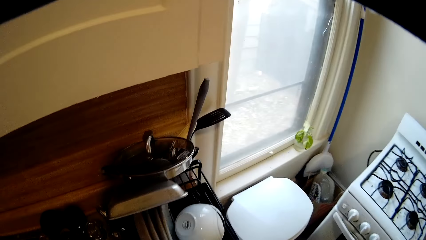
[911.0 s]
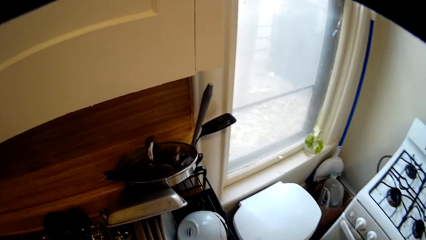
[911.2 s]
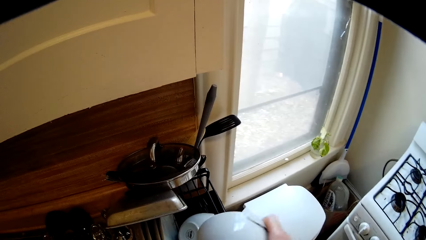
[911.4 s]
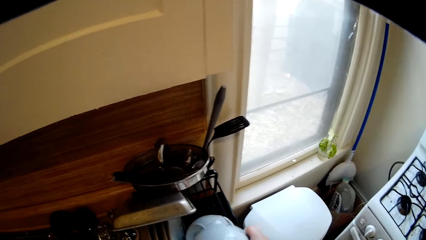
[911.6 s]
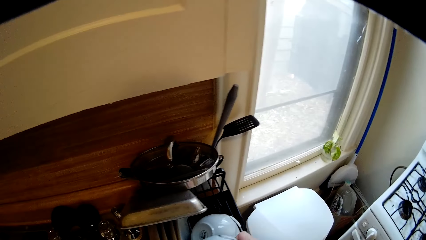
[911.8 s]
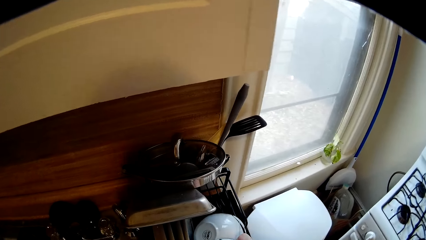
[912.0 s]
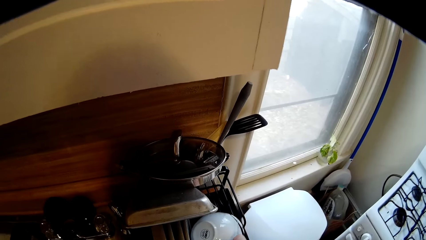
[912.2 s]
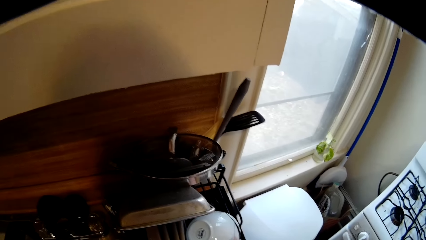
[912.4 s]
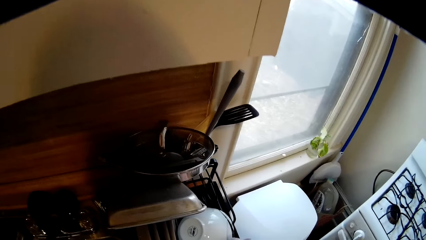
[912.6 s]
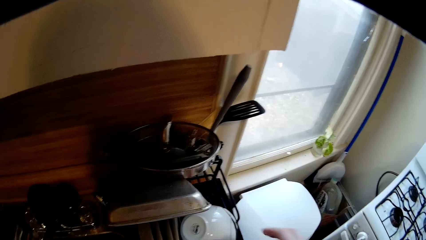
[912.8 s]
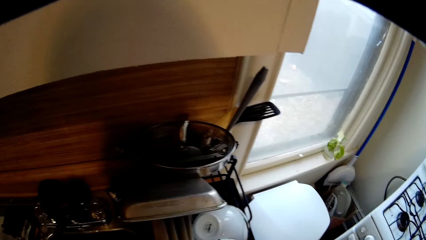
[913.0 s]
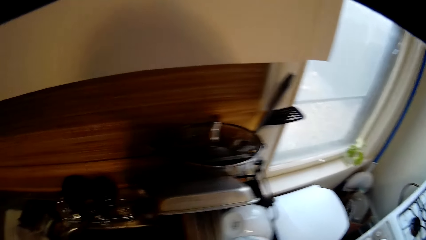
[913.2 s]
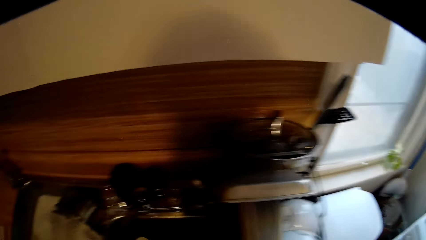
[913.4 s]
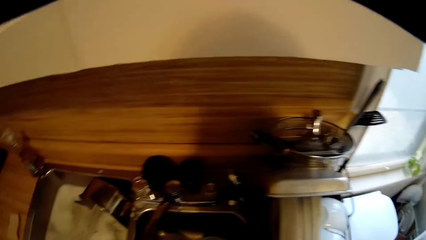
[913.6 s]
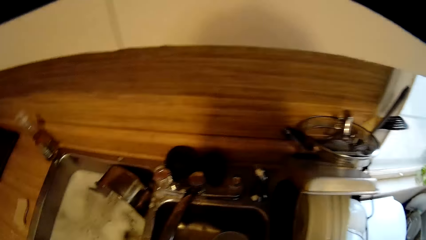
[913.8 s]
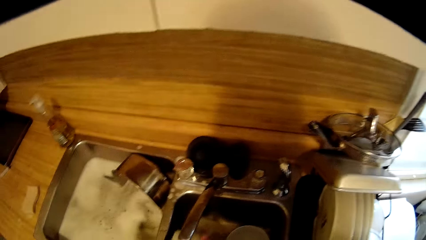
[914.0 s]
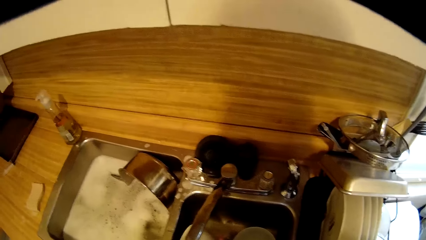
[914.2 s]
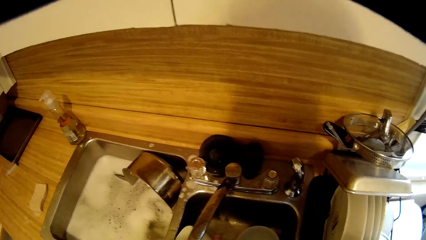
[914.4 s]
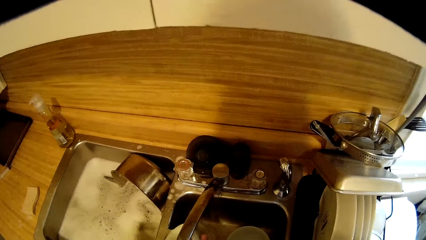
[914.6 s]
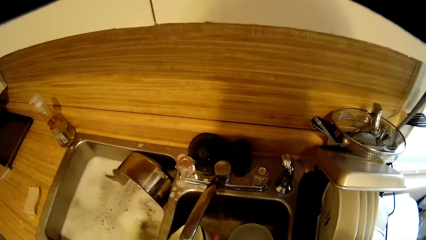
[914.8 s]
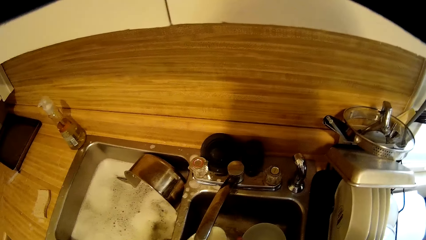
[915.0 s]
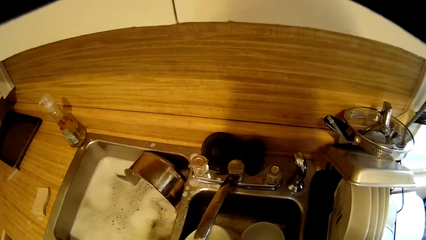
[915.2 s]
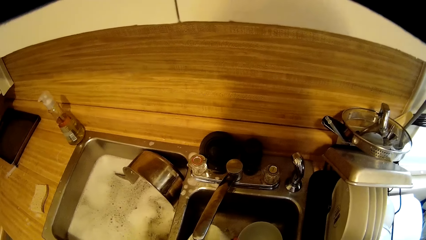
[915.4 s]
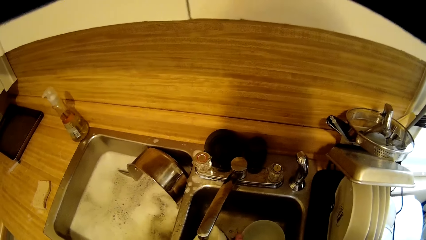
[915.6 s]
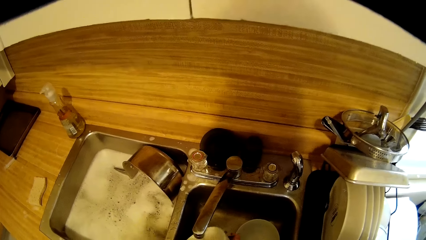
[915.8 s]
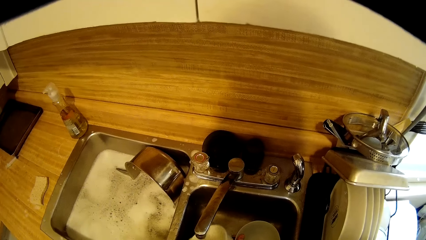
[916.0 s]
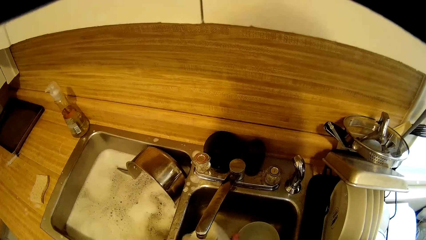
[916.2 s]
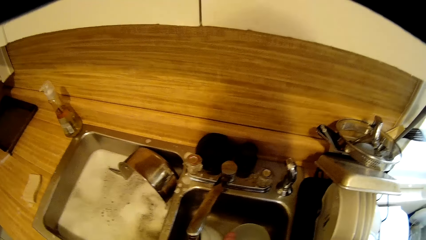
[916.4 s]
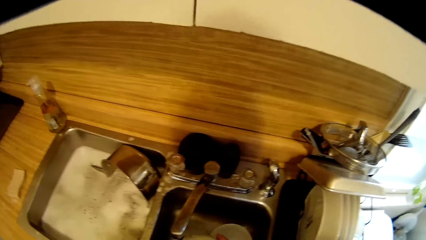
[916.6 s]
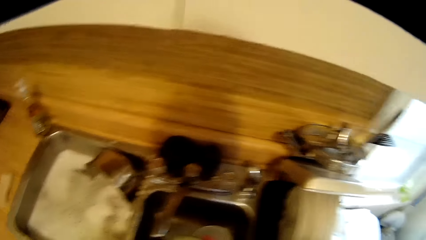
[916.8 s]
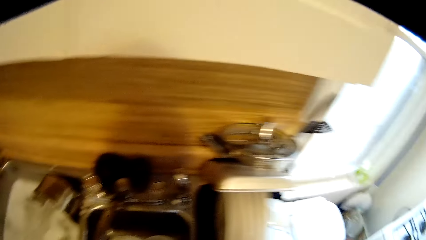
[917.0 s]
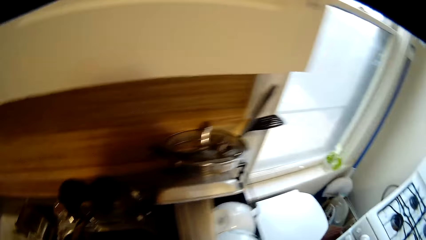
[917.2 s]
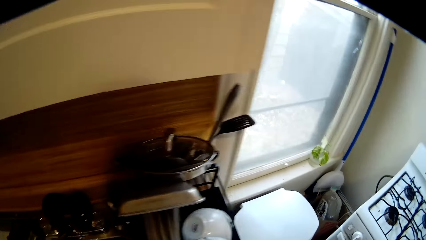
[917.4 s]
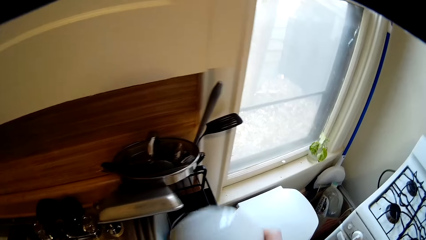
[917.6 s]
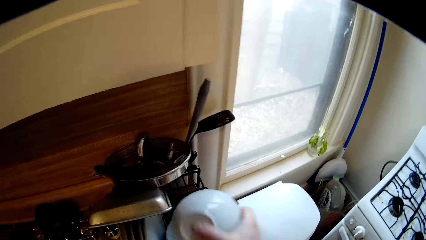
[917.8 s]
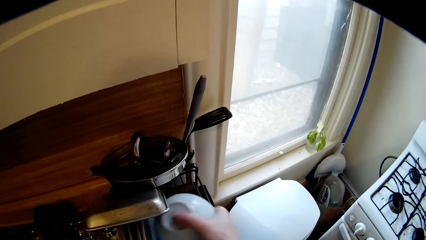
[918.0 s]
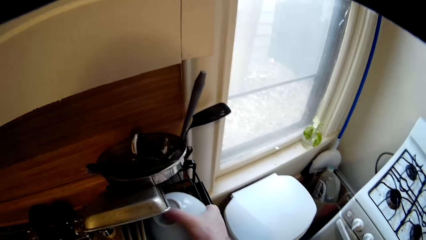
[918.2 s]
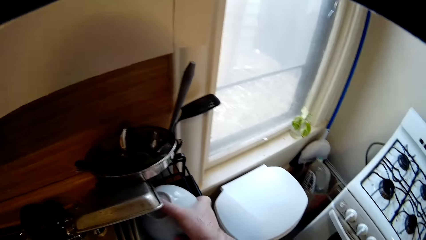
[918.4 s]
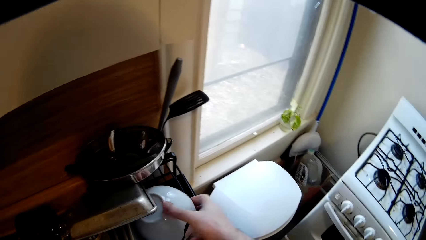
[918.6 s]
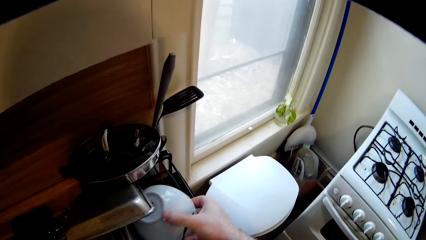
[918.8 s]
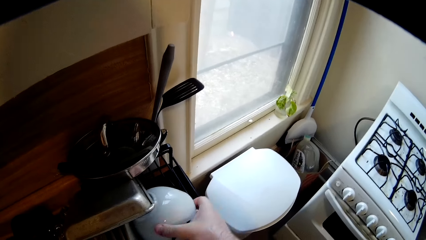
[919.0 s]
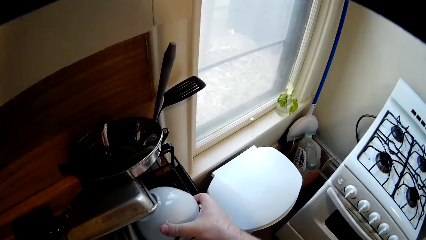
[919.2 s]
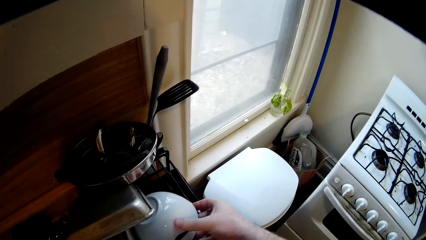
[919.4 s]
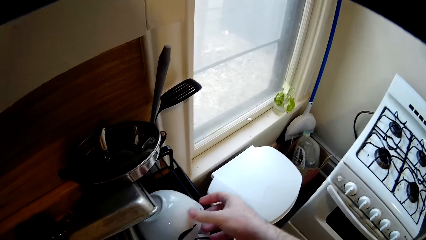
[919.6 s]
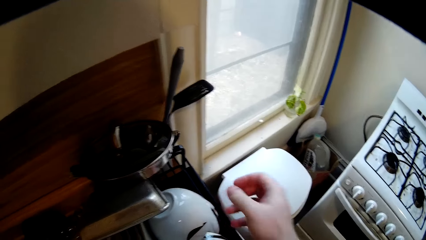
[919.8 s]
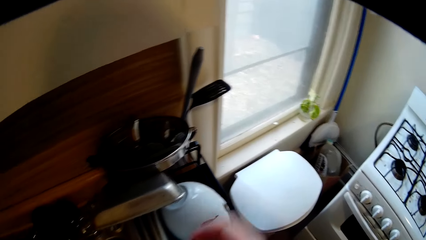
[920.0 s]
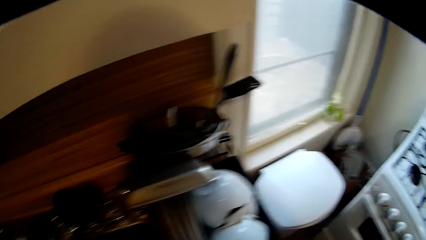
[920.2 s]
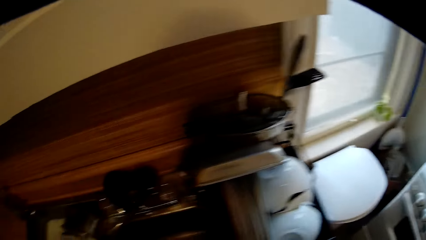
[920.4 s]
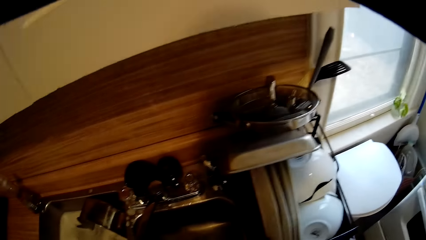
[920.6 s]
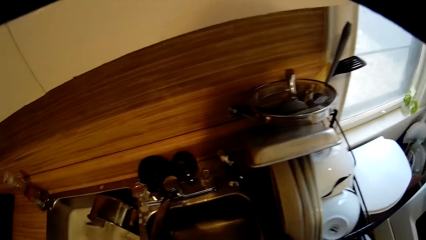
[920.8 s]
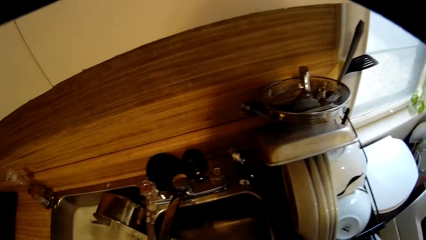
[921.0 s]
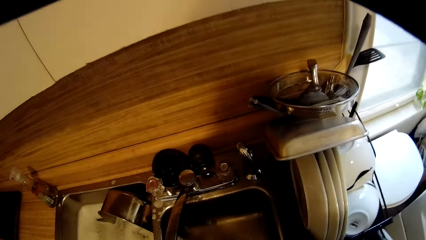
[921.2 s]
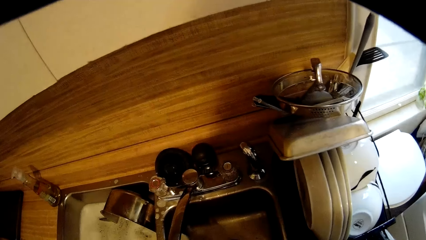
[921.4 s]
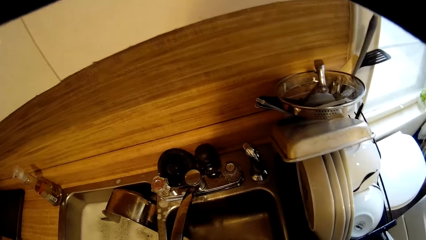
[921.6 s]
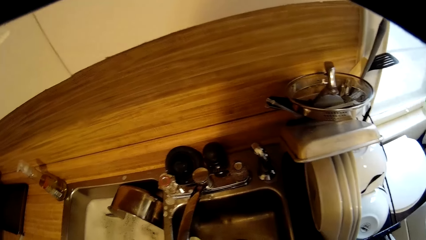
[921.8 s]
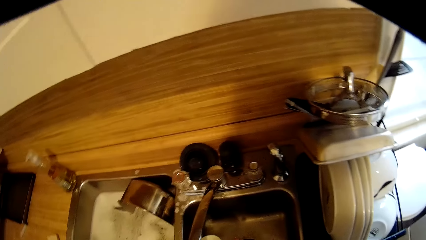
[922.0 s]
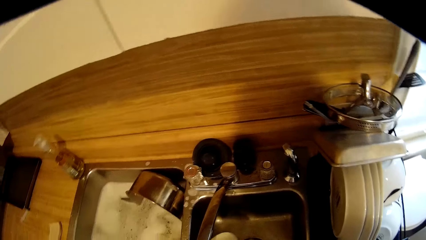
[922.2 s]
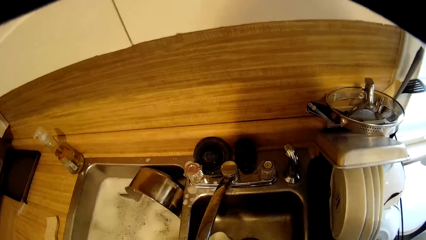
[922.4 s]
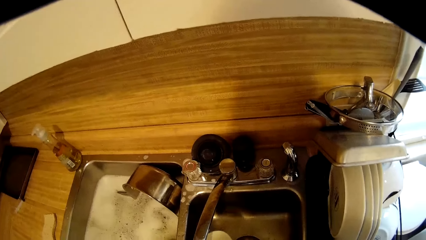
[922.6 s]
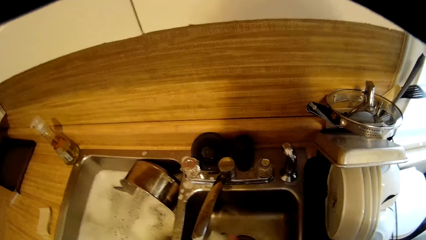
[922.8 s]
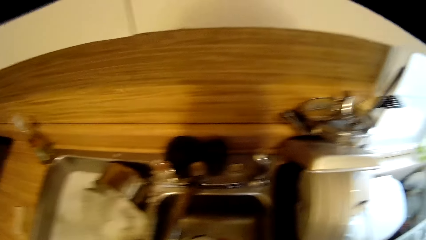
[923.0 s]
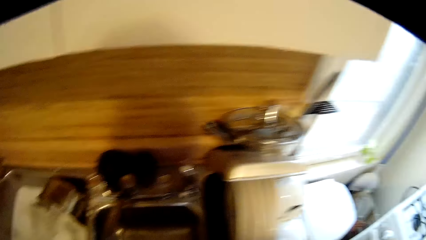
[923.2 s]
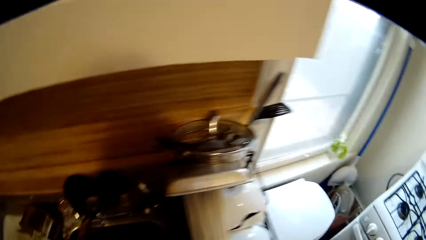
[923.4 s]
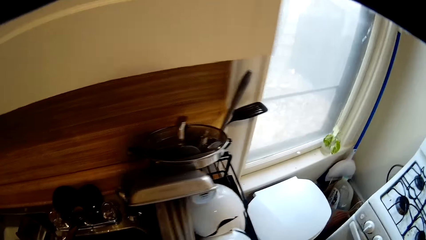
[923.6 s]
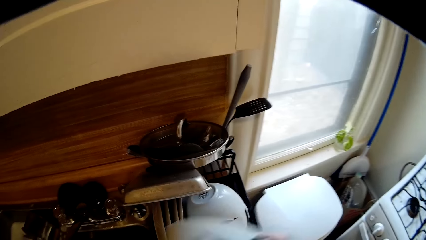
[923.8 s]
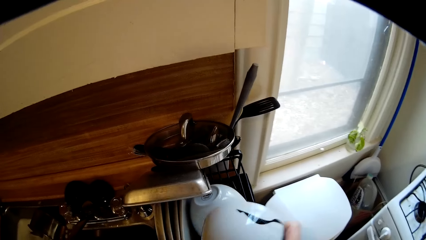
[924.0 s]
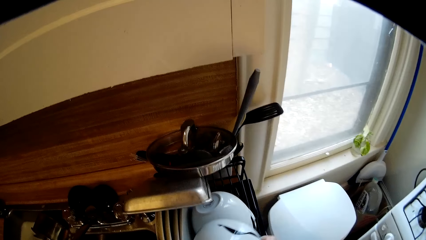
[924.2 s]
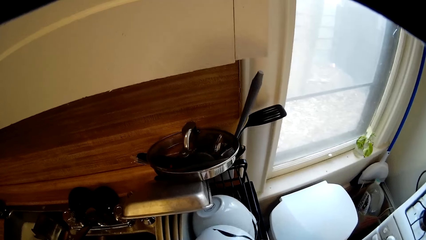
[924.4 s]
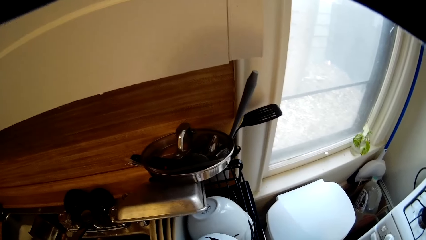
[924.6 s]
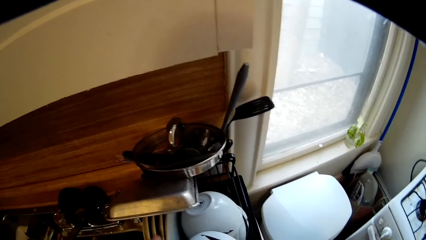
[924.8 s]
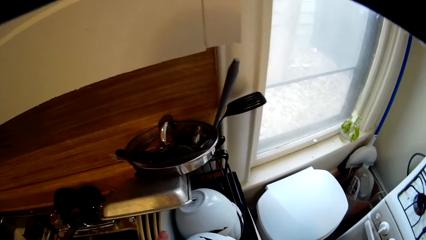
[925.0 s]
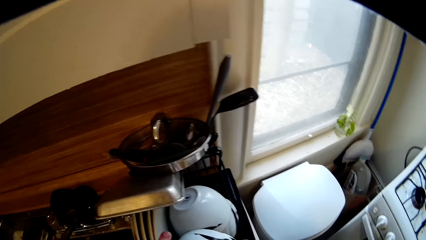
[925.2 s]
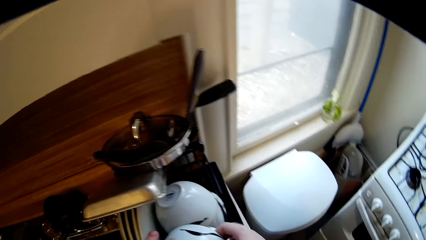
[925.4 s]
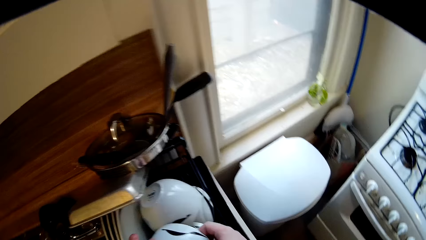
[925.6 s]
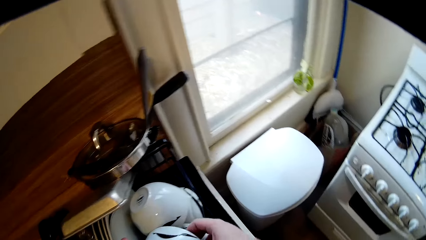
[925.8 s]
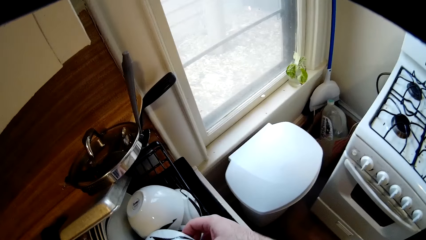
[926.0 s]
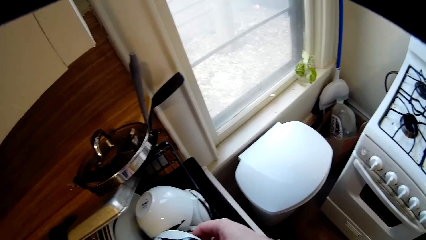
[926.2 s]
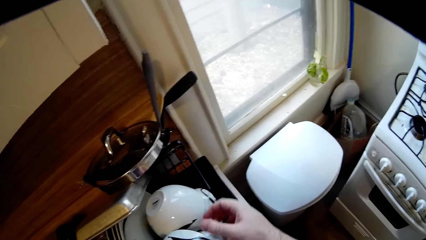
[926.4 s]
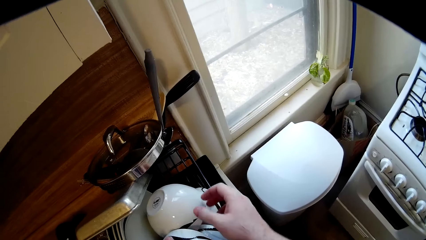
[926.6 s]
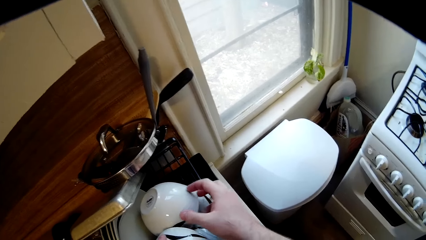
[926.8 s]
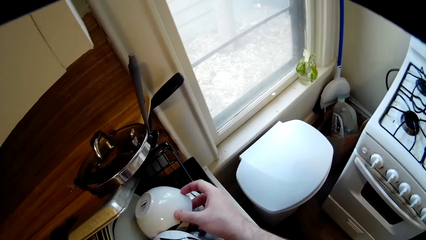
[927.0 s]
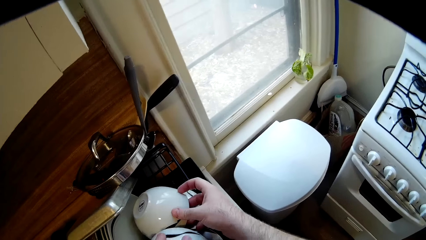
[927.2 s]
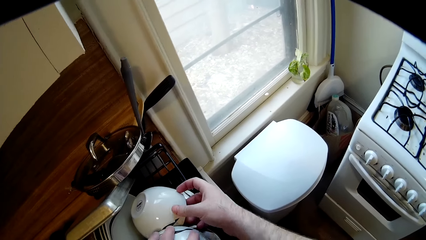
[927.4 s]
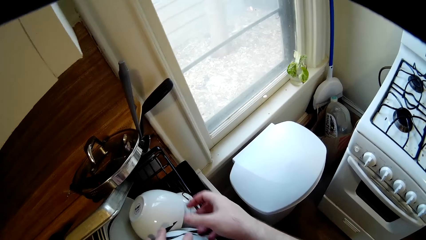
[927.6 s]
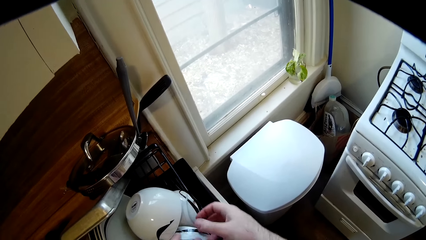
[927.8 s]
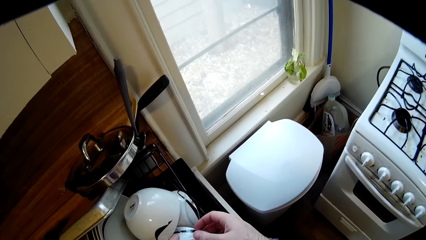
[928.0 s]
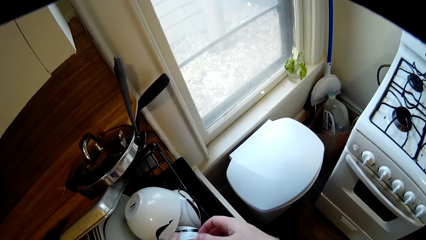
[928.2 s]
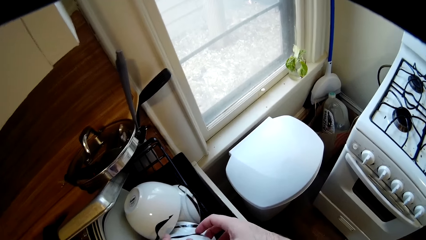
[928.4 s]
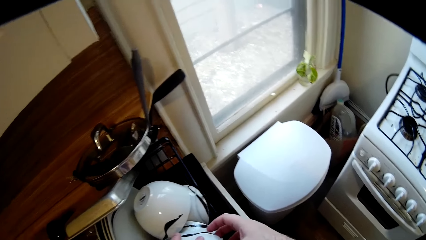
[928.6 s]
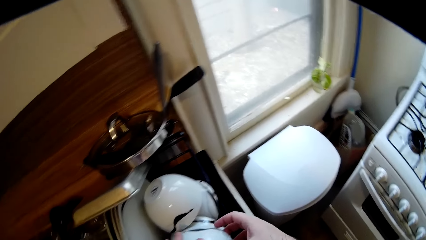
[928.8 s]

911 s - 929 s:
The camera wearer releases the bowl in the sink with both hands and places the bowl on the rack dish drainer with the right hand. They wash the bowl. They release the bowl in the sink with both hands. They place the bowl on the rack dish drainer with the right hand. They wash the bowl. They release the bowl in the sink with both hands. They place the bowl on the rack dish drainer with the right hand.
